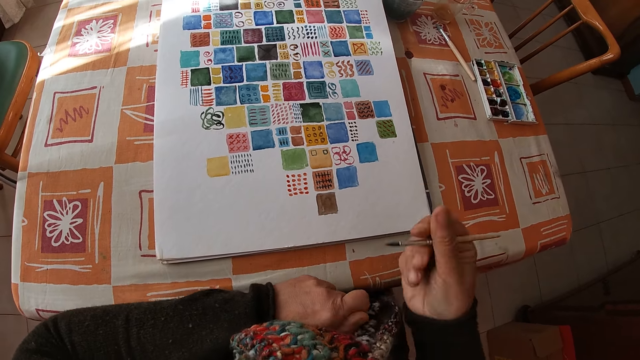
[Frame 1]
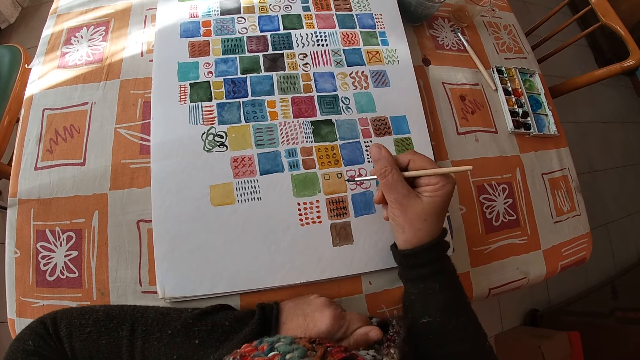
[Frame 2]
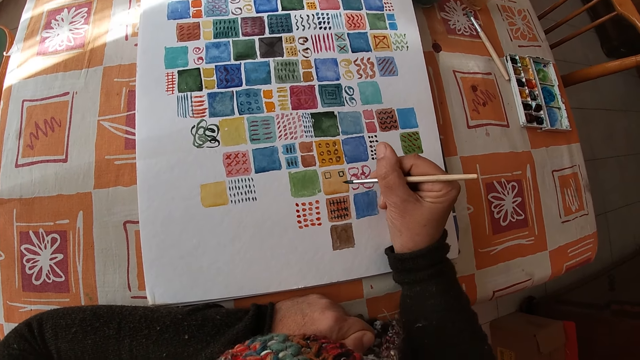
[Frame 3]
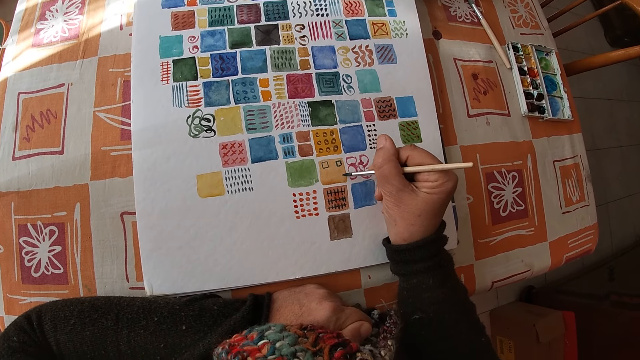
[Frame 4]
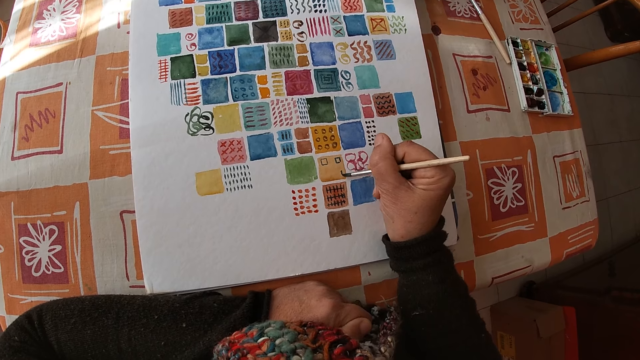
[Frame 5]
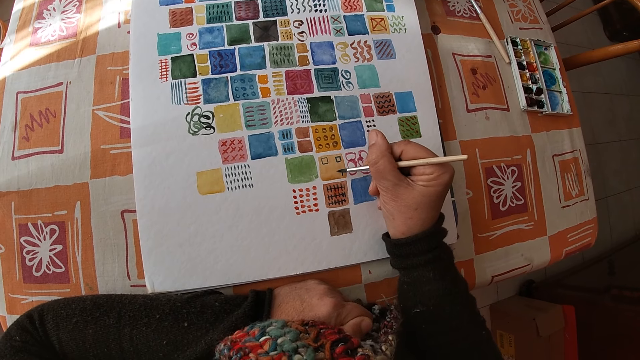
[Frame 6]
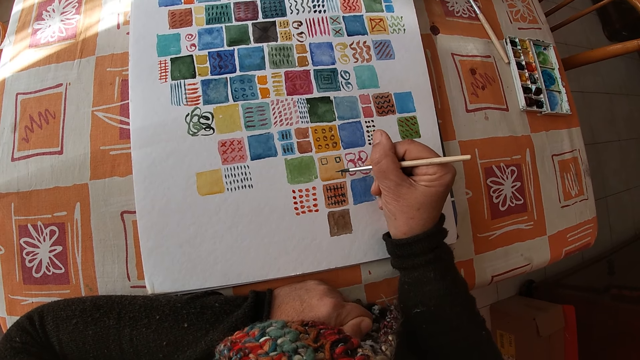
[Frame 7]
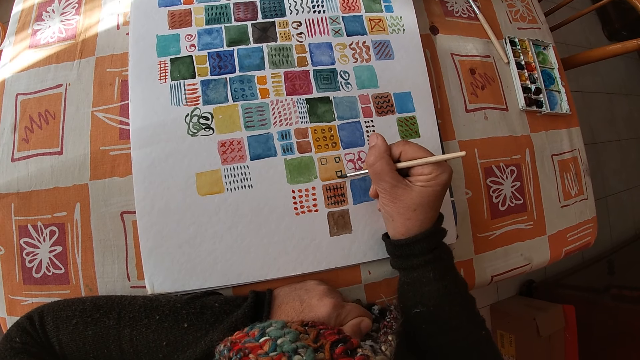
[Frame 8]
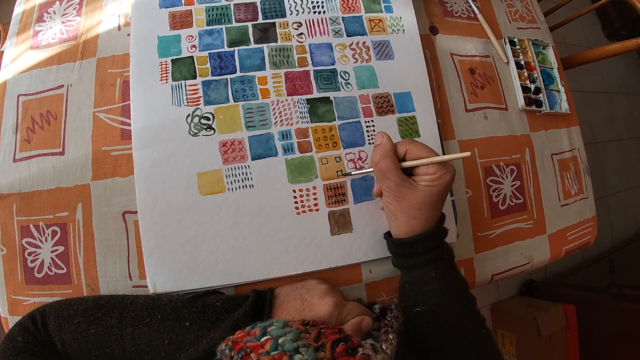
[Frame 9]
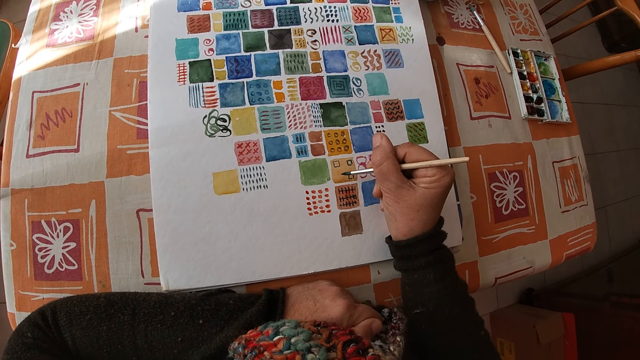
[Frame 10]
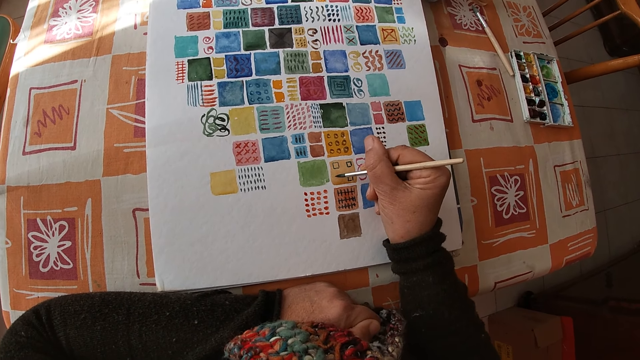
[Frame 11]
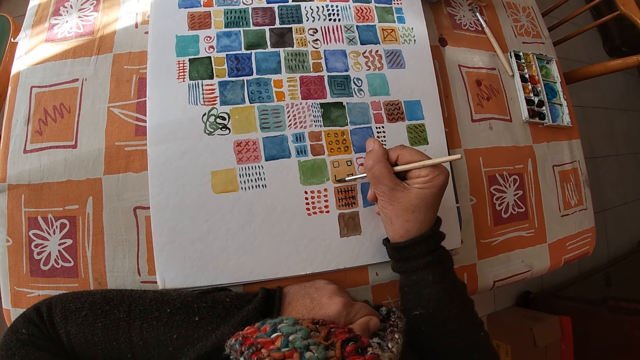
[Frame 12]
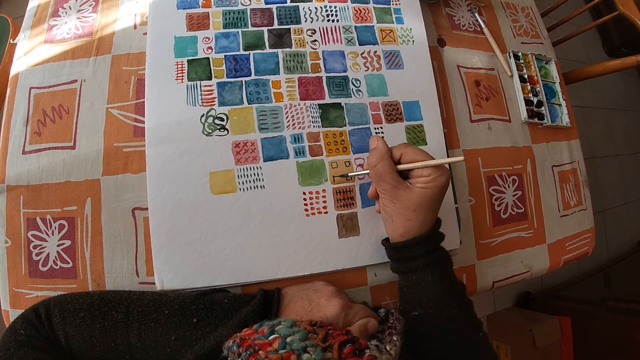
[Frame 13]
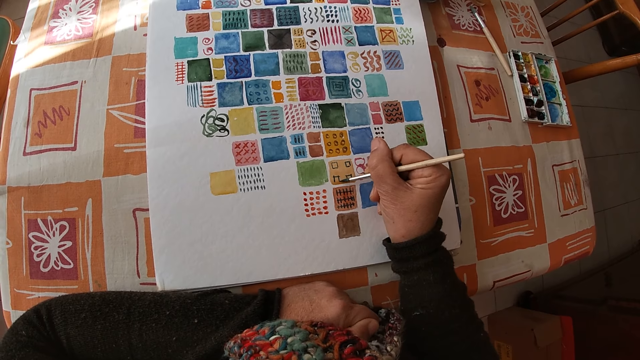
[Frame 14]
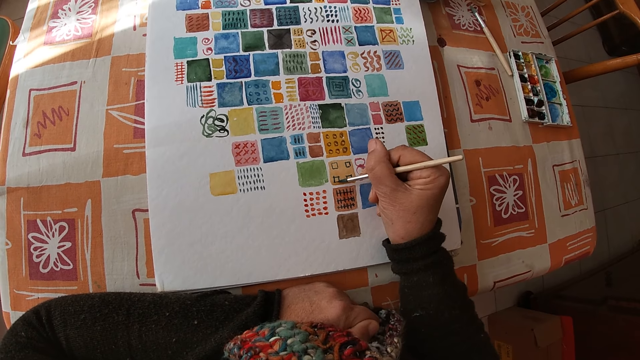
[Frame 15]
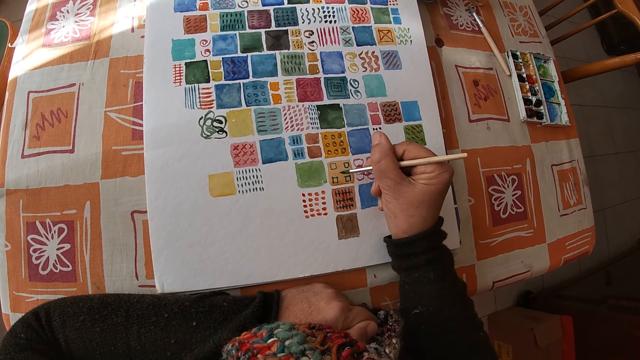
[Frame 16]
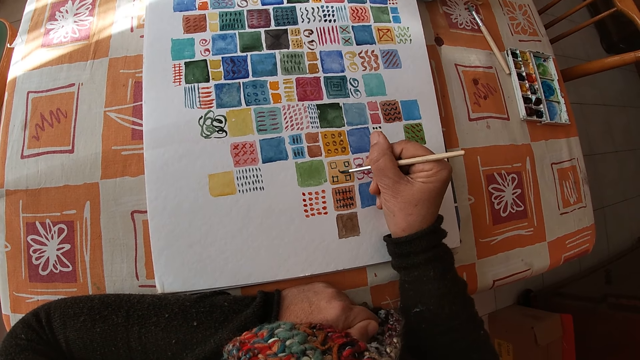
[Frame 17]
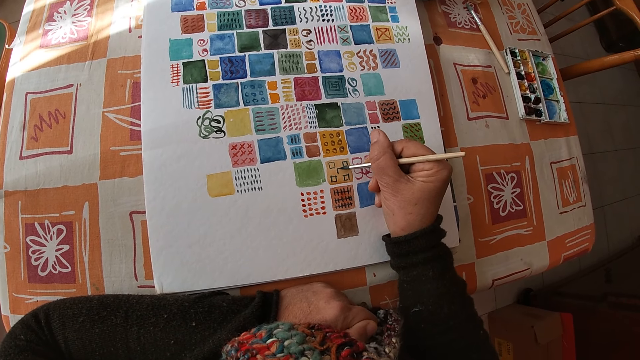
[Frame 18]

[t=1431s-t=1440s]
The camera wearer places her left arm on the table. She paints on the canvas pad on the table with the paint brush in her right hand.

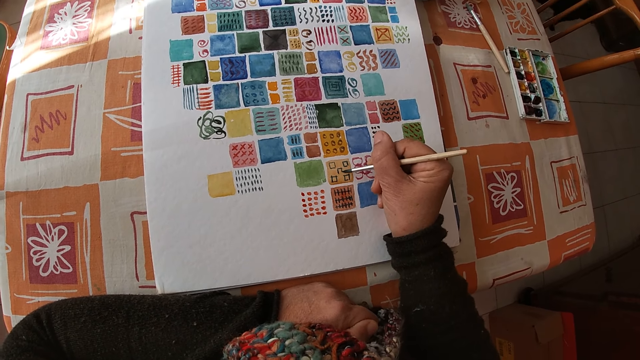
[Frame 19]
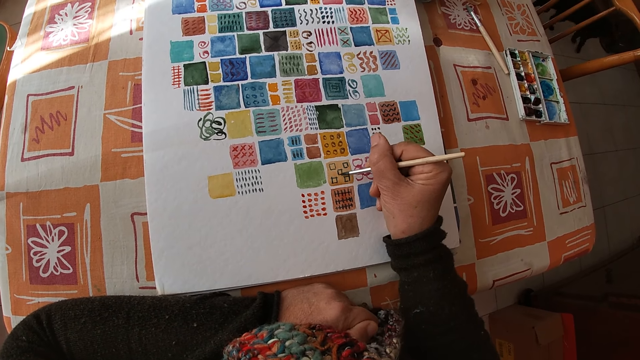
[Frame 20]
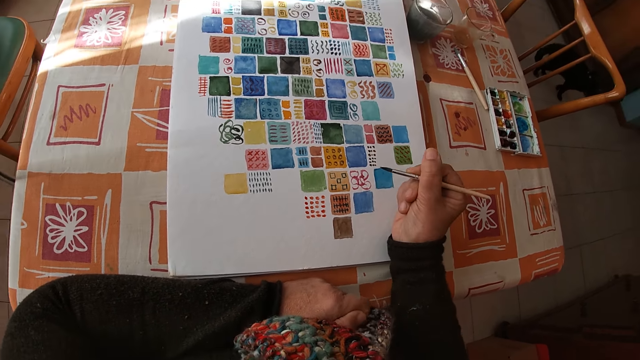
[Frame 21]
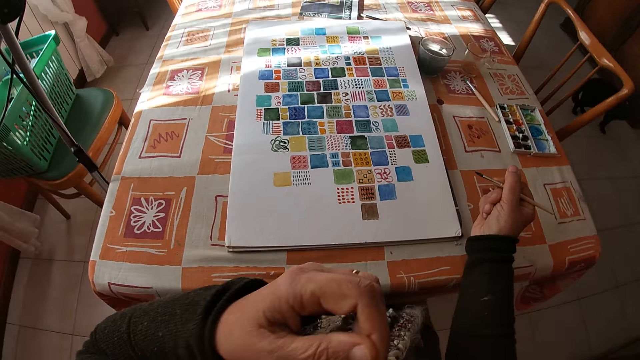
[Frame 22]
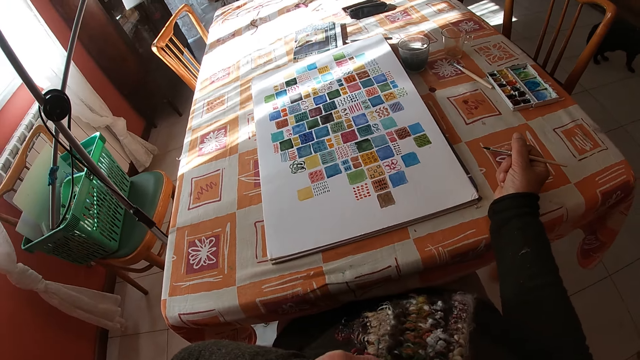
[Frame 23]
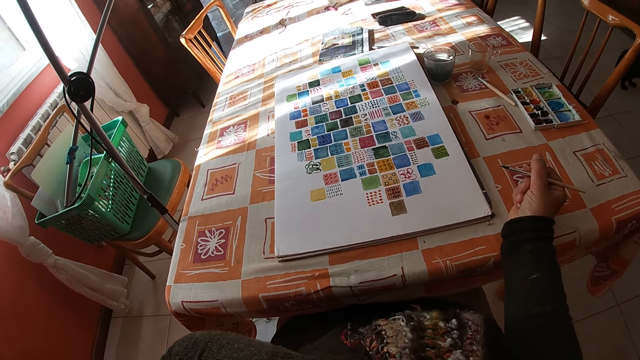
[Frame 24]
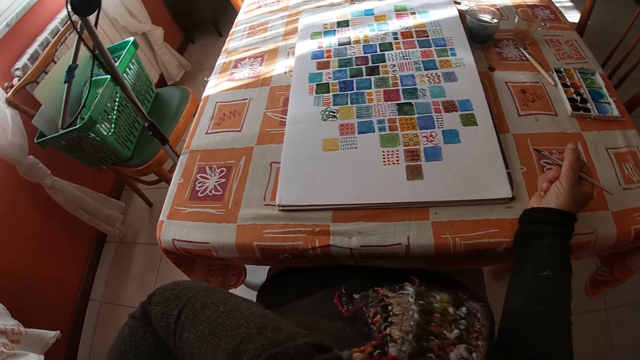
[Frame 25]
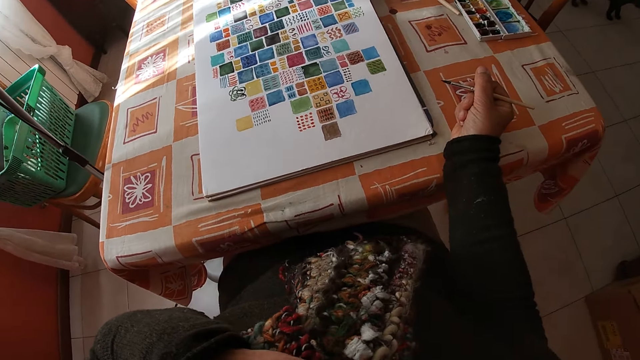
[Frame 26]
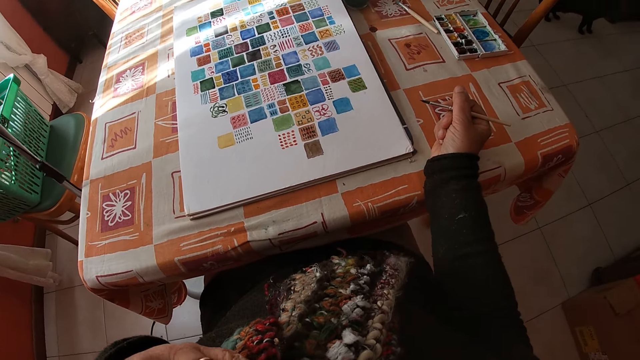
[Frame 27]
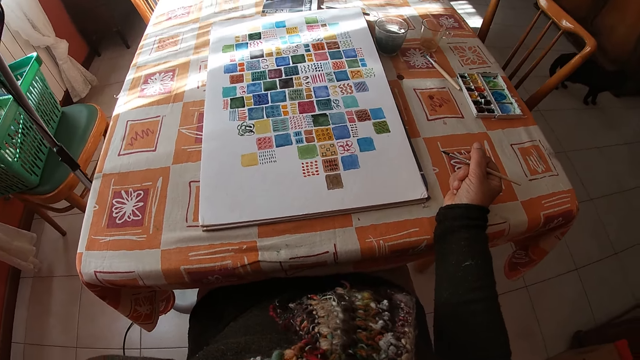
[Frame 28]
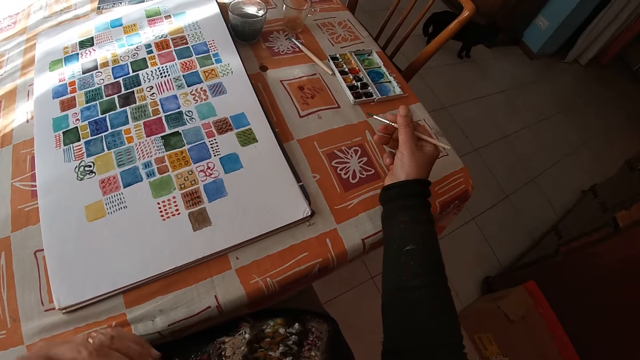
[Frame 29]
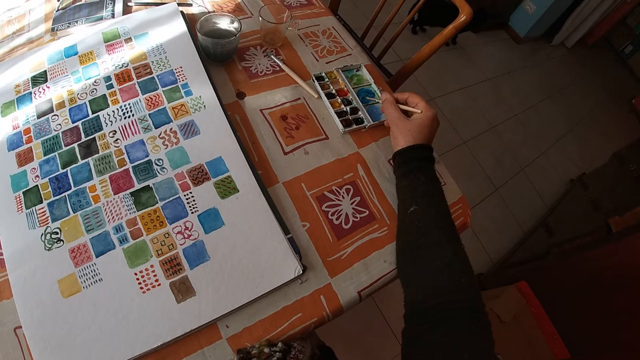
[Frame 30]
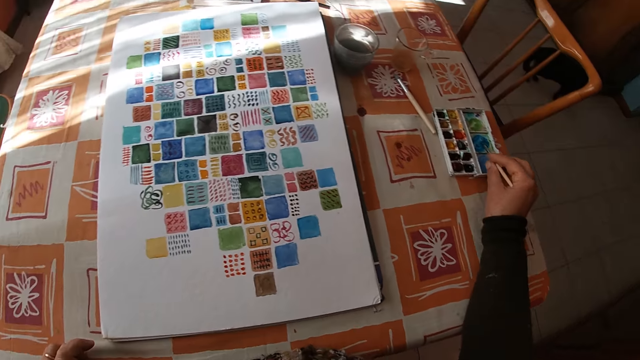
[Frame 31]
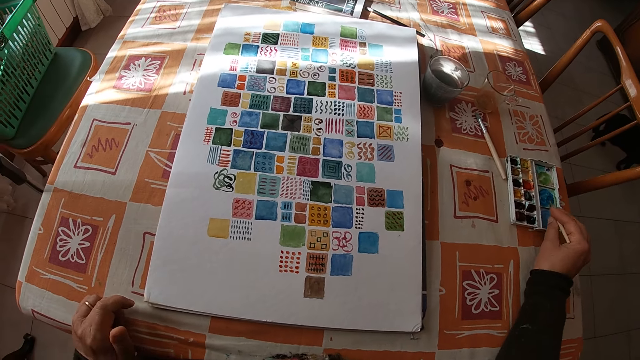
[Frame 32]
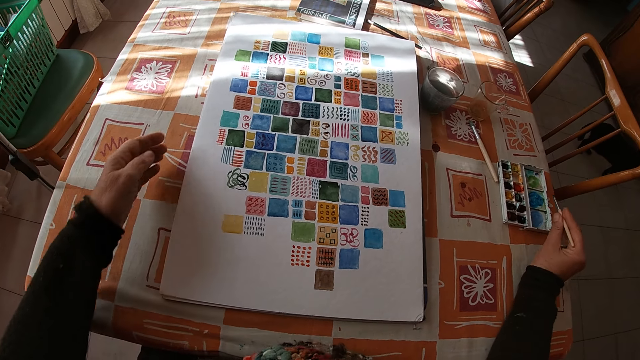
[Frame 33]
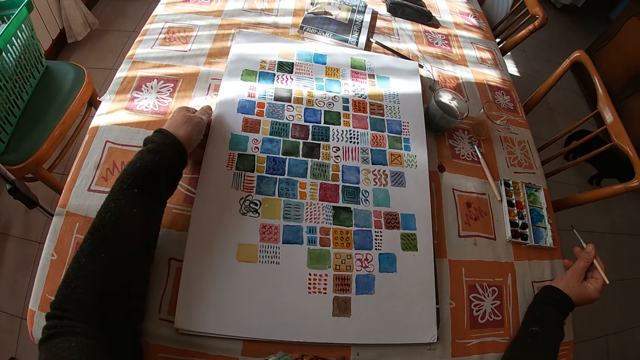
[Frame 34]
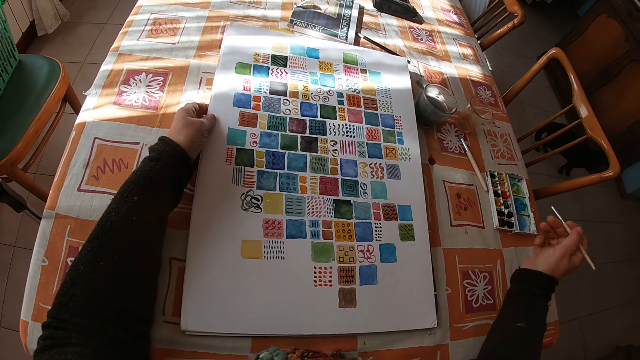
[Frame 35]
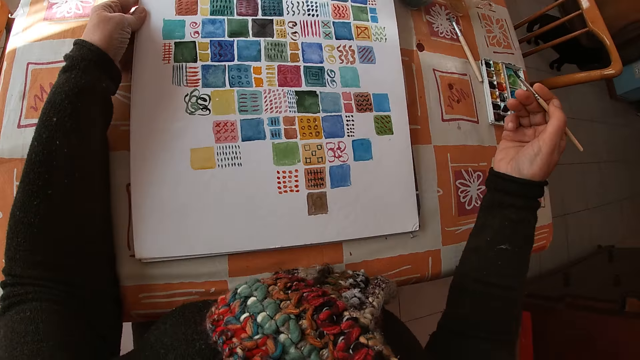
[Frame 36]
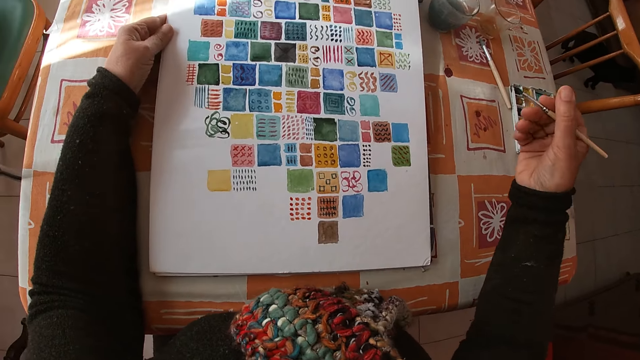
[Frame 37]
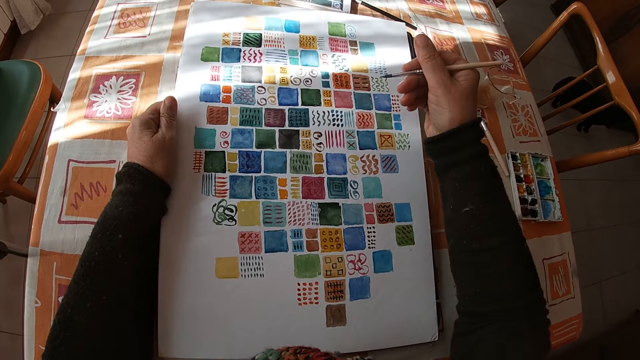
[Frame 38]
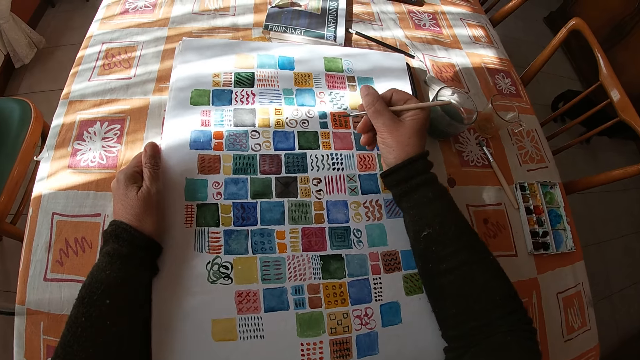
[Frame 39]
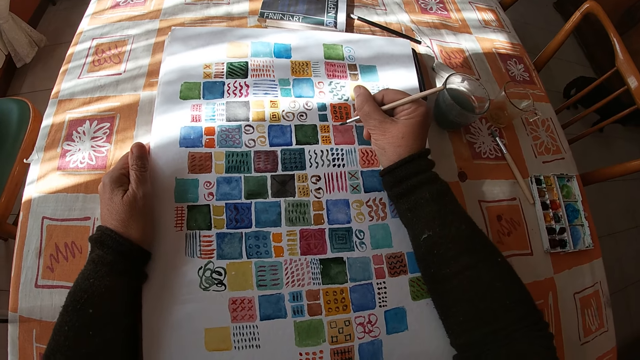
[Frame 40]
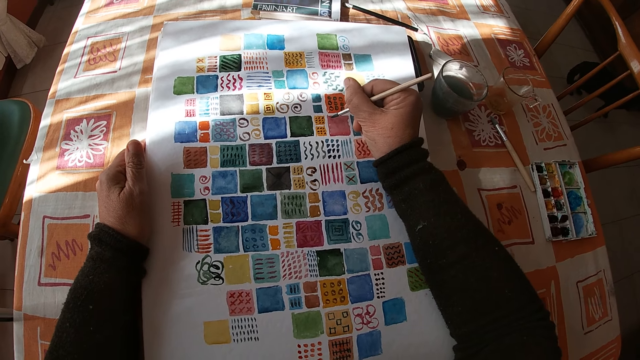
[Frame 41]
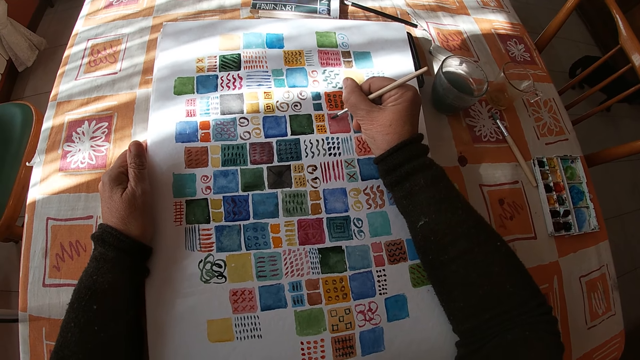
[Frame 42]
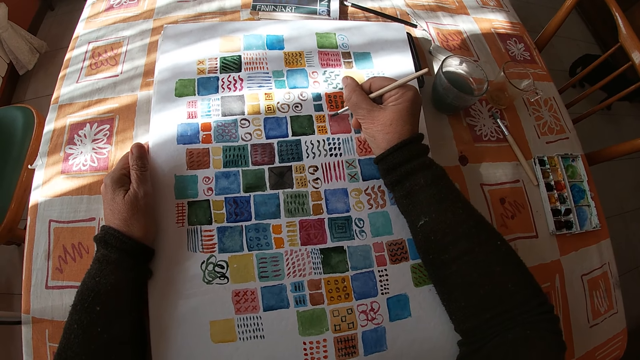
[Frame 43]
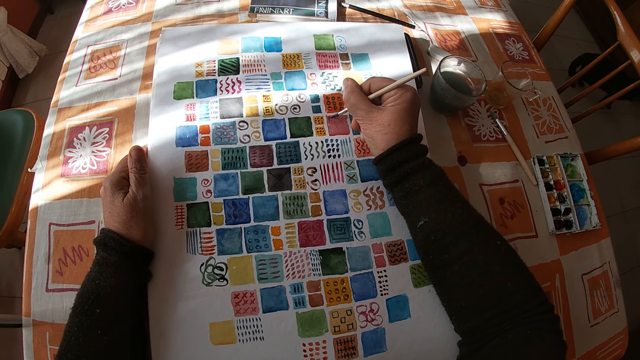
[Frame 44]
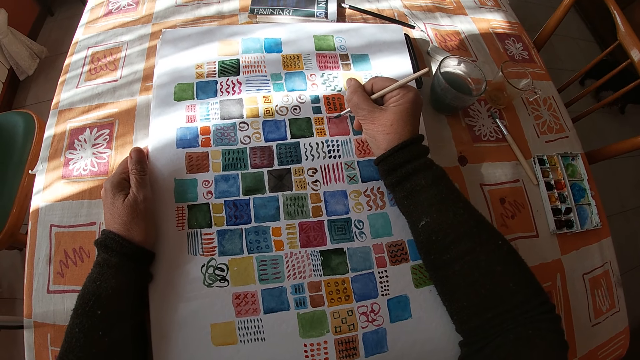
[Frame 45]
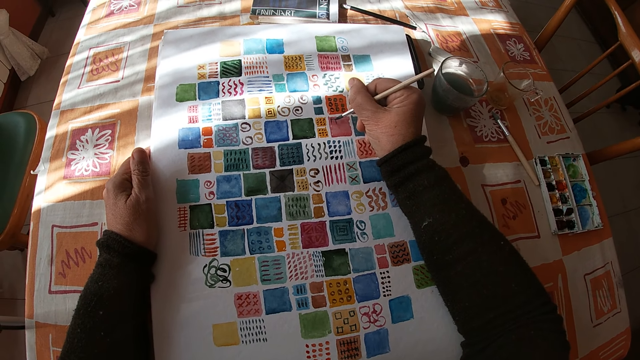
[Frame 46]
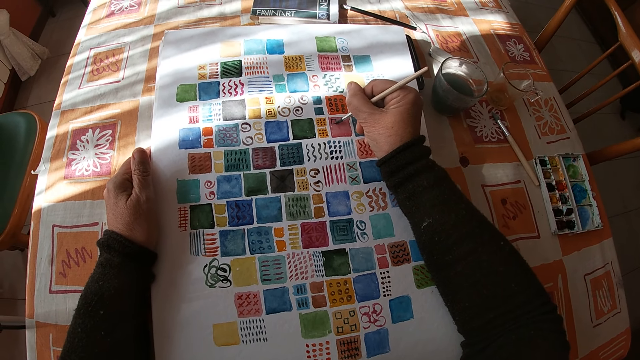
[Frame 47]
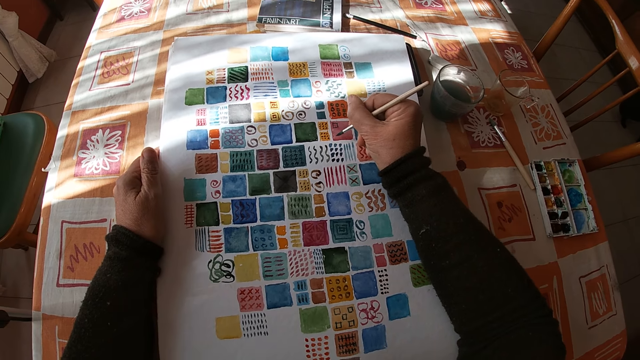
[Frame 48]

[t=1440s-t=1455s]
The camera wearer holds the paintbrush. She touches her face with her left hand. She lifts the left hand. She places her right hand on the table. She looks at the drawing. She dips the paint brush in her right hand into the color palette on the table. She adjusts the canvas pad on the table with her left hand. She holds the drawing. She holds the paintbrush. She paints on the canvas pad on the table with the paint brush in her right hand.
